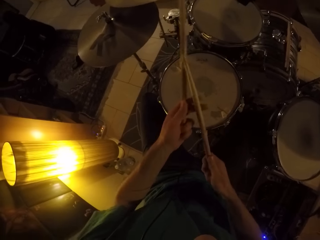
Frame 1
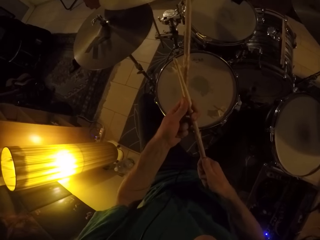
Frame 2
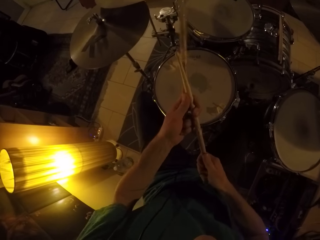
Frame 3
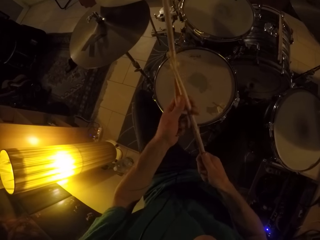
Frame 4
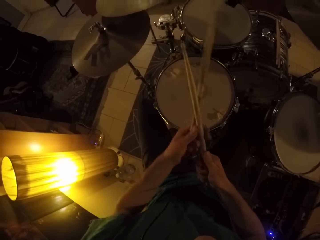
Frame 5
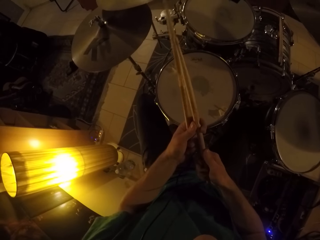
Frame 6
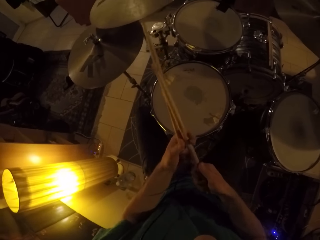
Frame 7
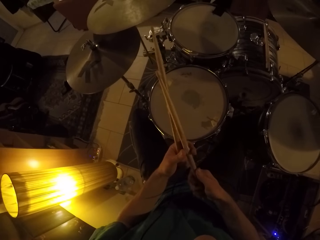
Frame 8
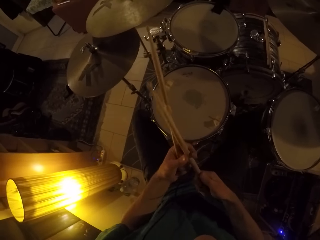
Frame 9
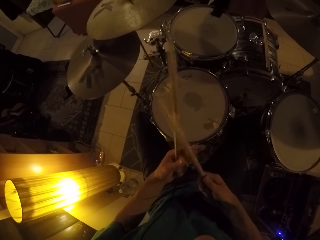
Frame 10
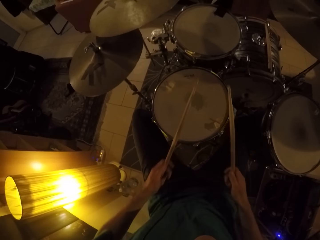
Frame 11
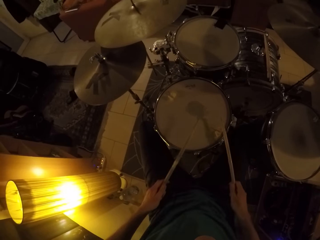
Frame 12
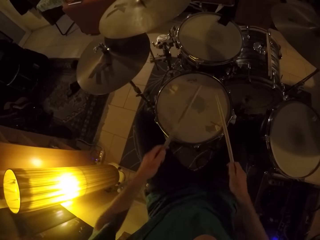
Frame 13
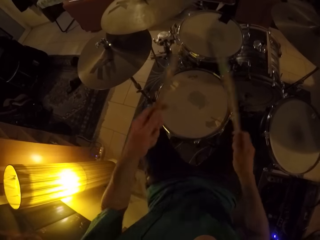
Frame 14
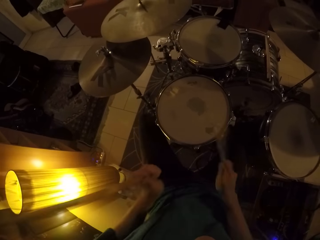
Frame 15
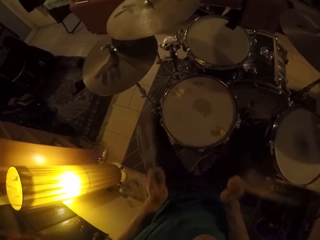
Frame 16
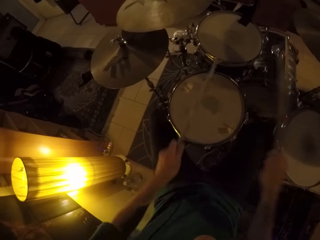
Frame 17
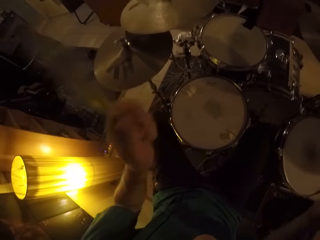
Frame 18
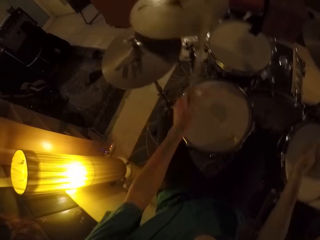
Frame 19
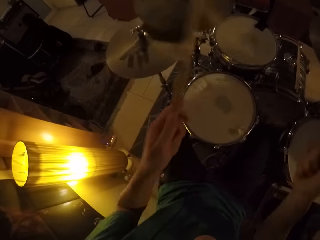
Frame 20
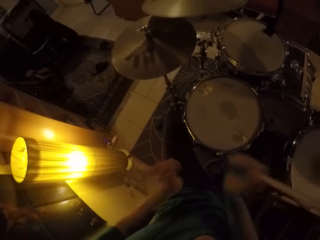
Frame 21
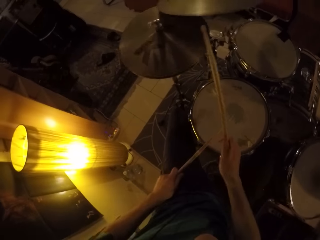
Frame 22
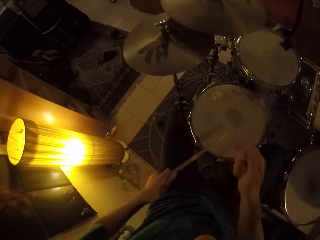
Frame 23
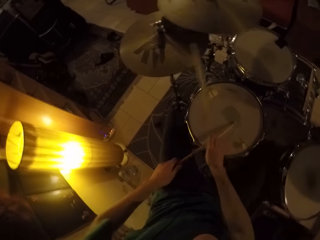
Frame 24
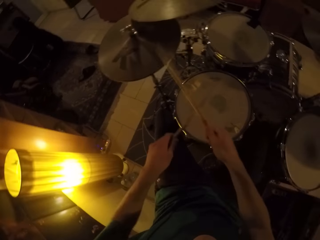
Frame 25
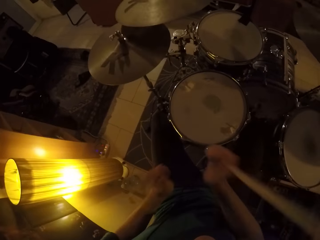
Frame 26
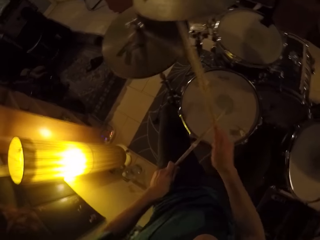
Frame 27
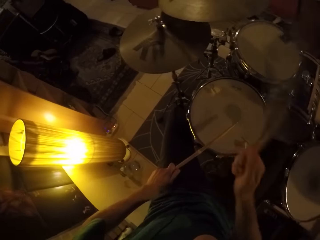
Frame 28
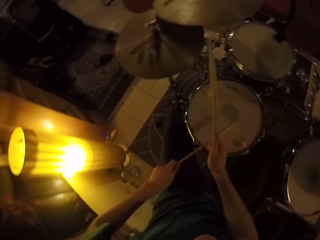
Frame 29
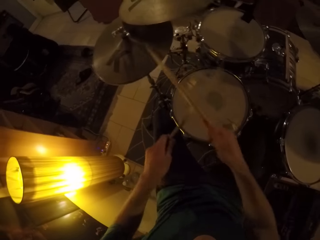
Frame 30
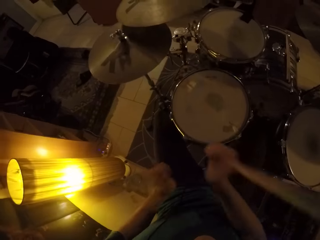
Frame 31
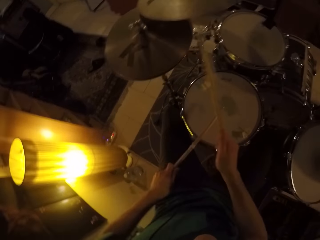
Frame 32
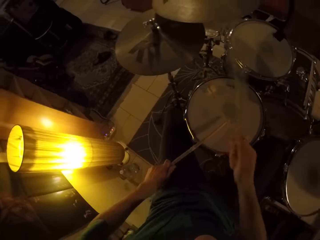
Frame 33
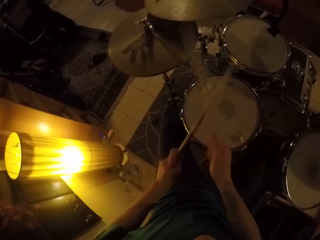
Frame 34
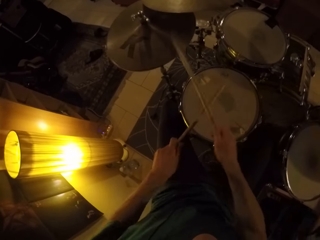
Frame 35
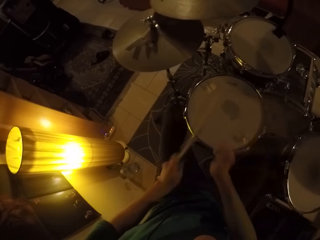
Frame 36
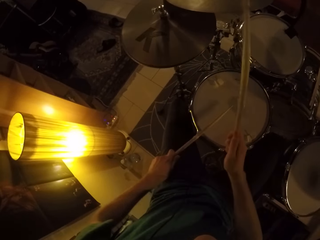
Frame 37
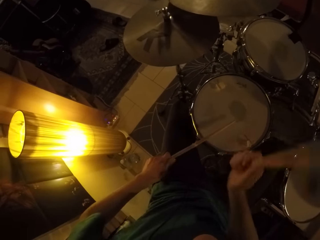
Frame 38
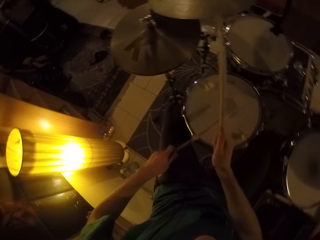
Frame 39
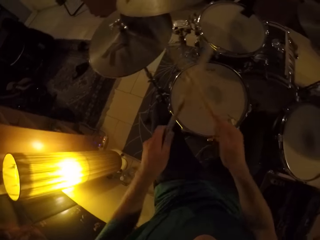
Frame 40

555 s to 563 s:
The camera wearer plays drums and cymbals with drum sticks in both hands.

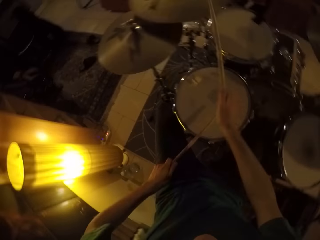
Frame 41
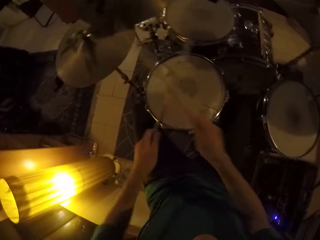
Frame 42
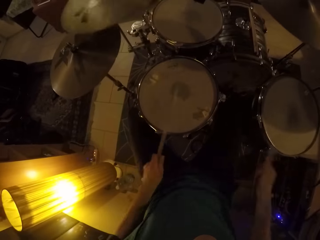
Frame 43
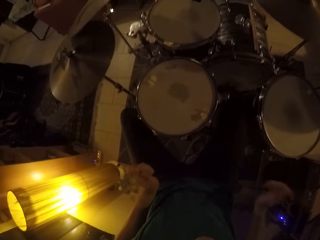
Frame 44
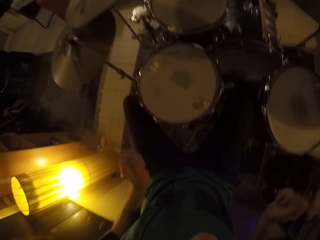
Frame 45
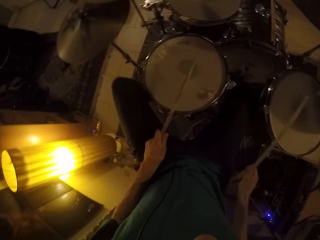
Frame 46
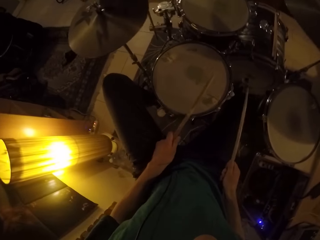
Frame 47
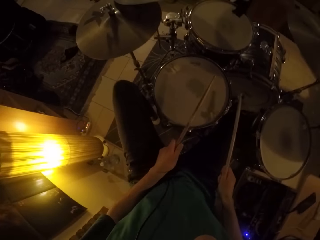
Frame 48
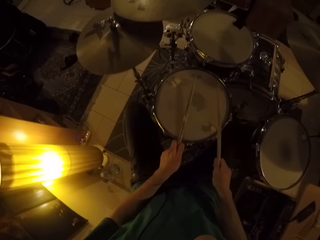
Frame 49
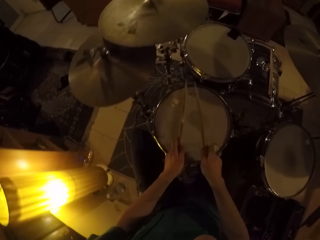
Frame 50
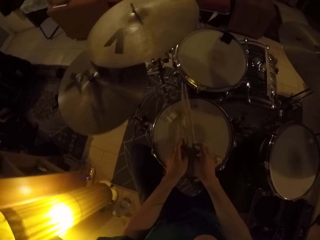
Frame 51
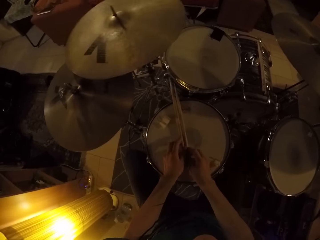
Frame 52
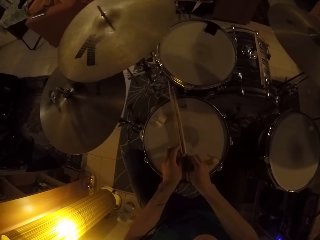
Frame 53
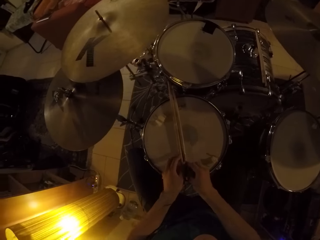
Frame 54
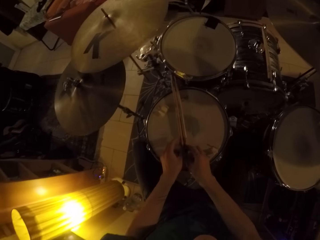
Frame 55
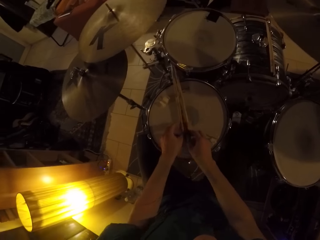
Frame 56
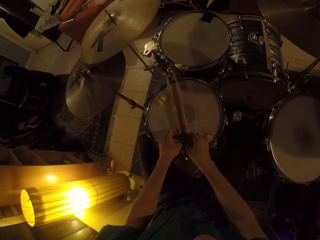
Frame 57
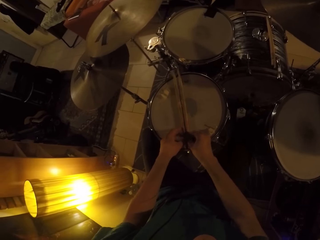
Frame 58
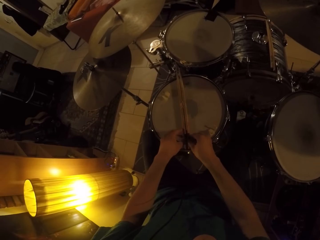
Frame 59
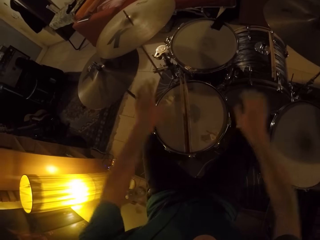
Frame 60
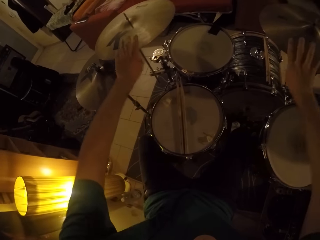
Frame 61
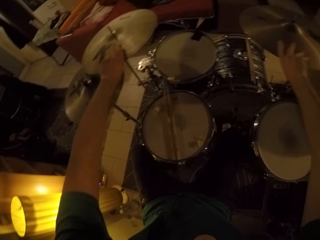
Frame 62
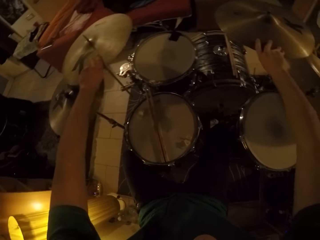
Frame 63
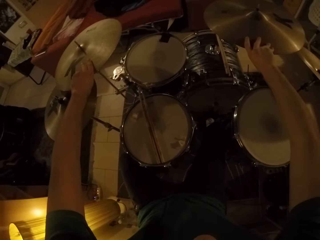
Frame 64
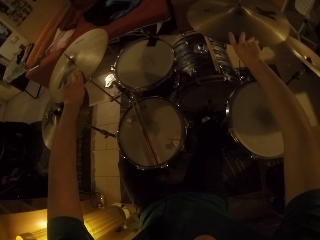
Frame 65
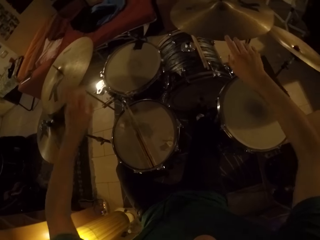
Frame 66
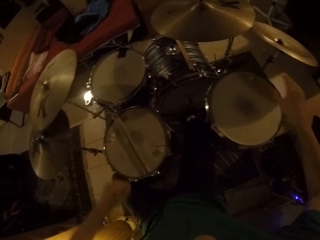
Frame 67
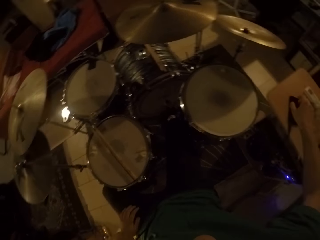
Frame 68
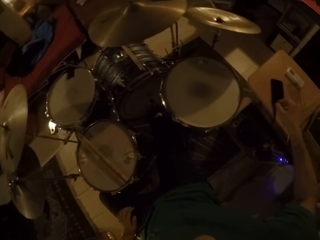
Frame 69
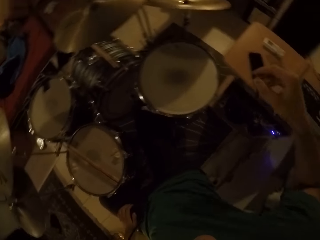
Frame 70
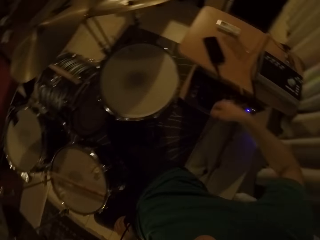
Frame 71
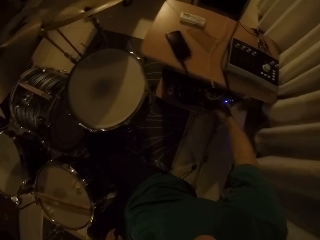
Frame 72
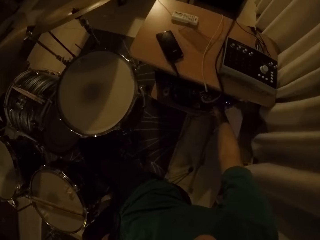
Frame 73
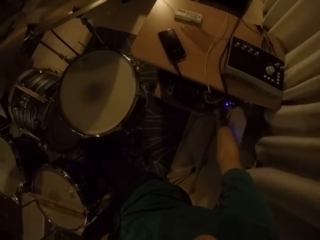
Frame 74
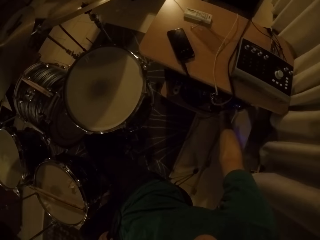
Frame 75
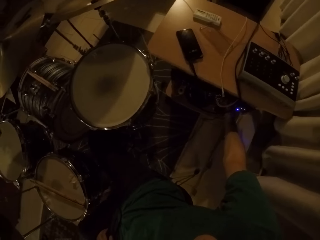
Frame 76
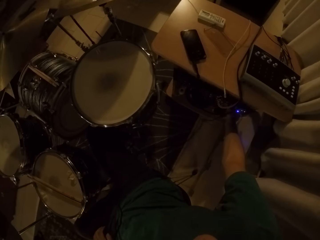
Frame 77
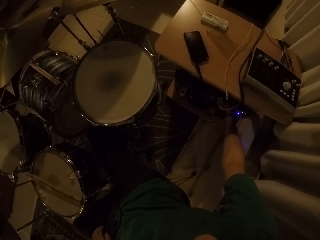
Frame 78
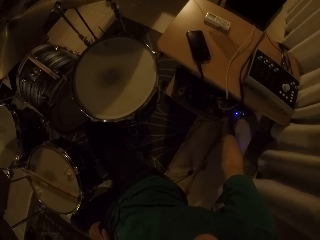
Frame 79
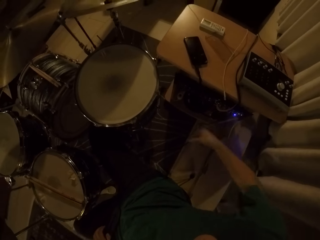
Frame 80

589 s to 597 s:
The camera wearer drops the drumsticks in his hands on a drum. He touches some cymbals with his hands. He touches a mixer with his right hand.
